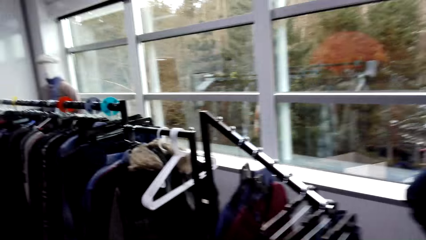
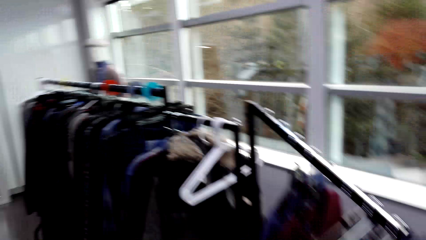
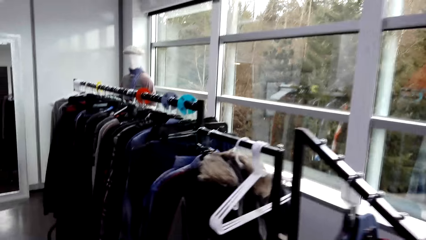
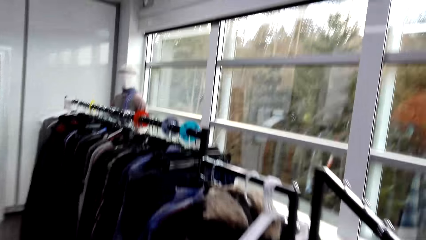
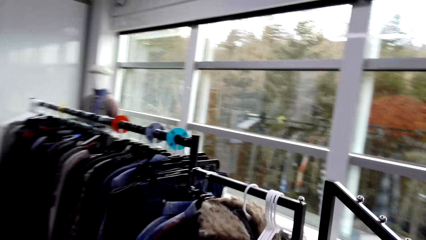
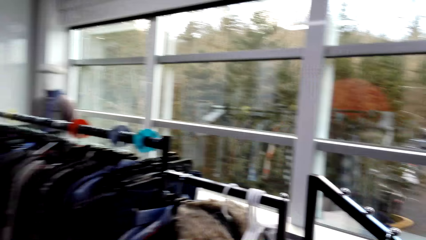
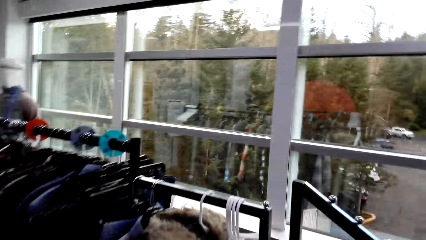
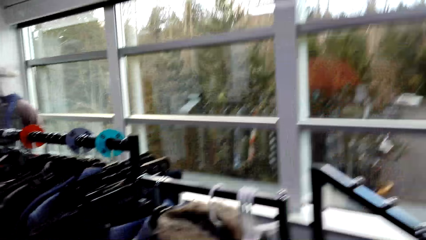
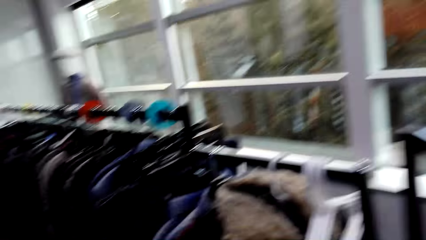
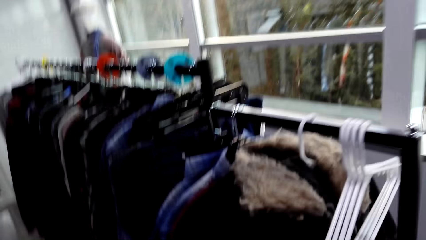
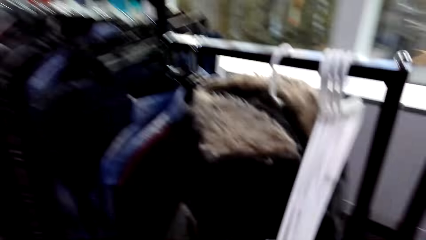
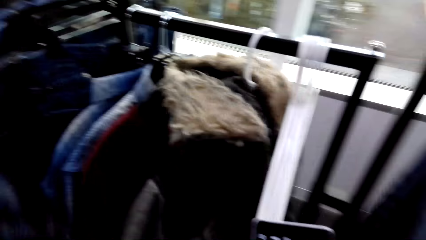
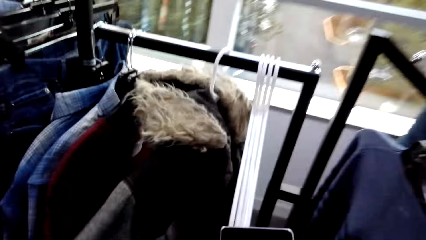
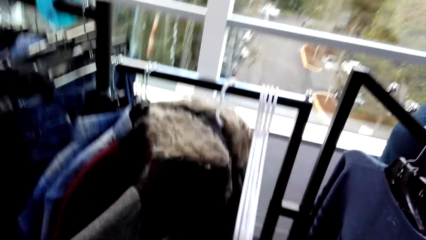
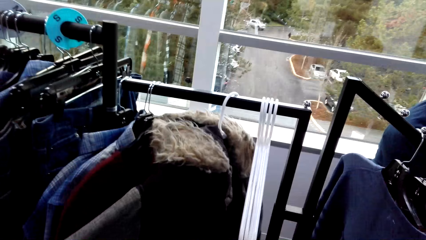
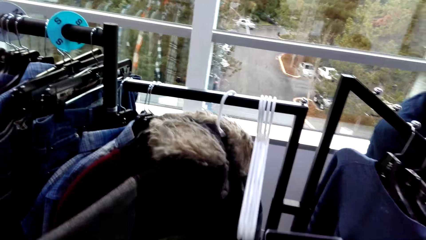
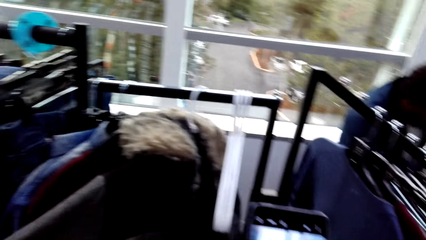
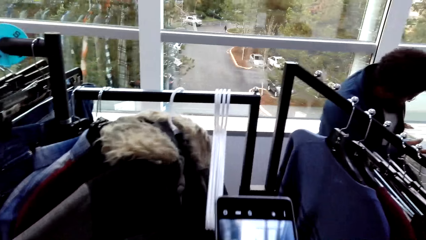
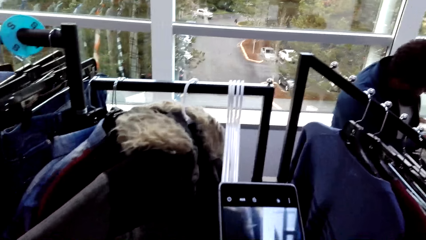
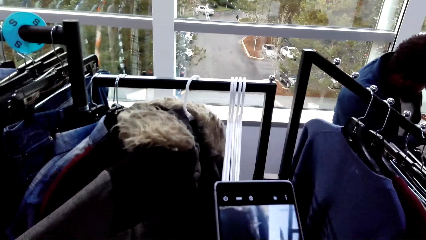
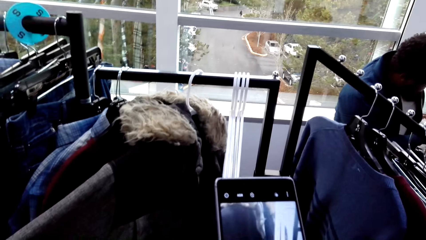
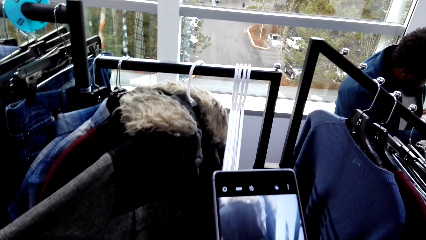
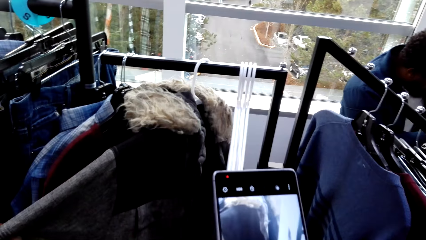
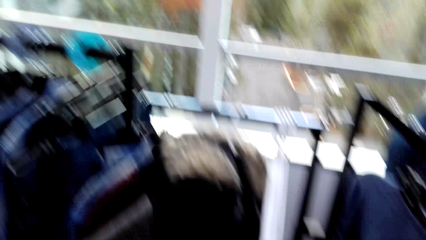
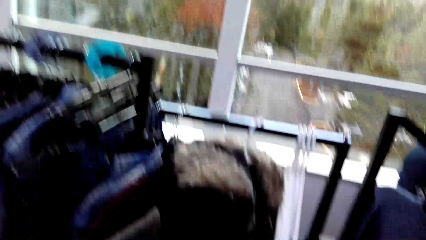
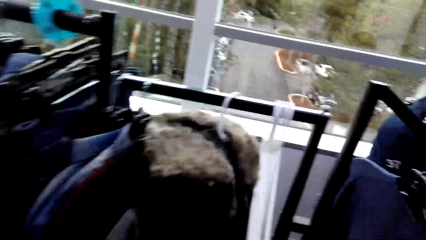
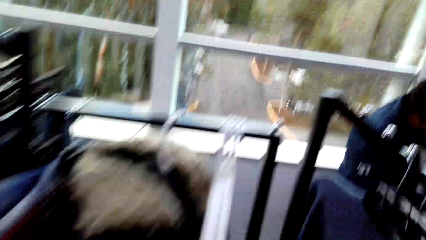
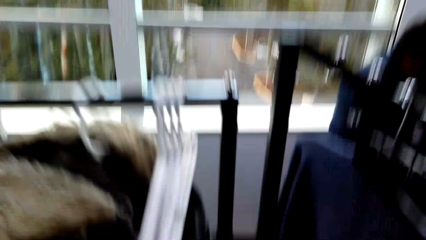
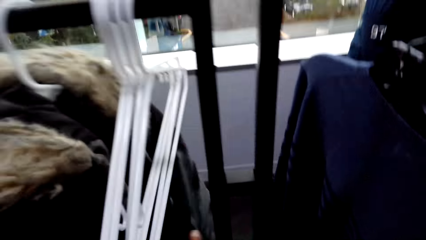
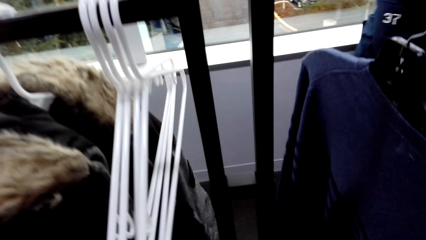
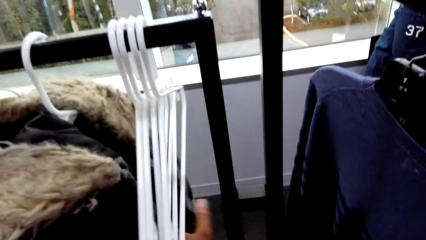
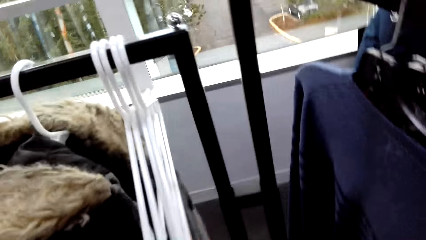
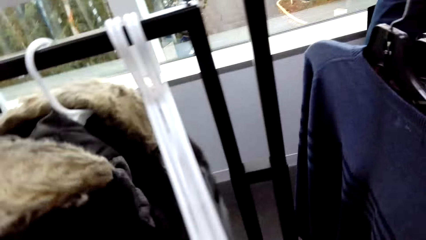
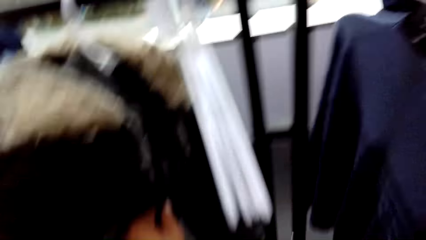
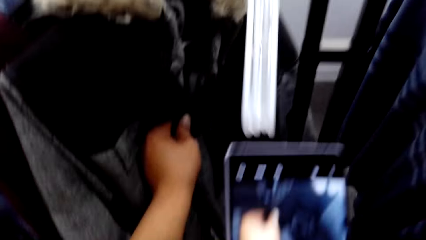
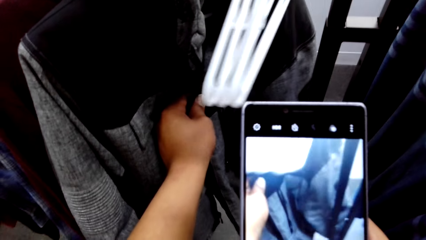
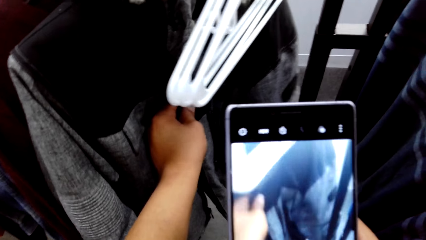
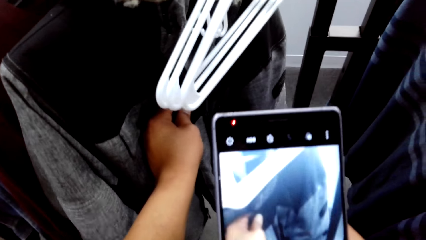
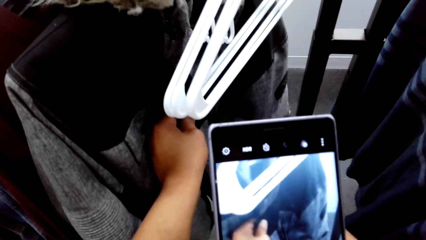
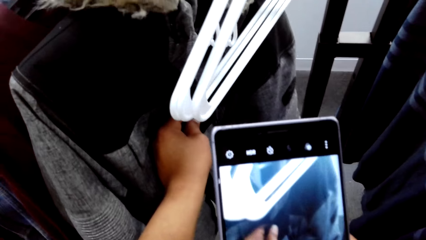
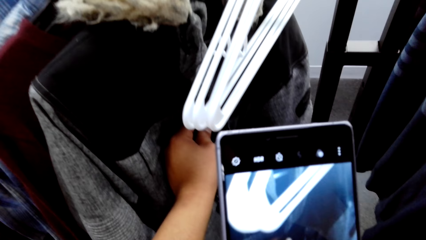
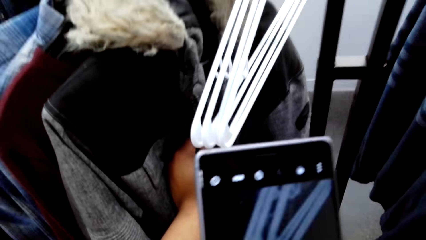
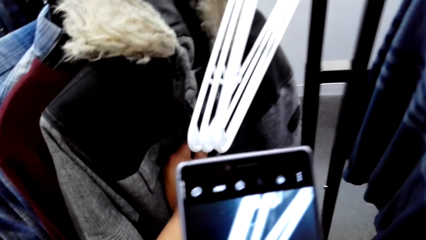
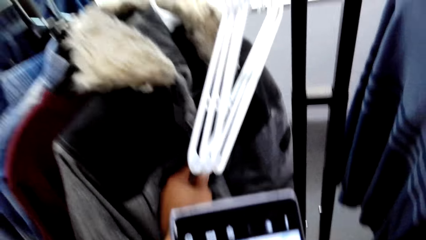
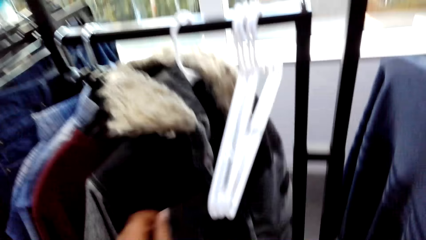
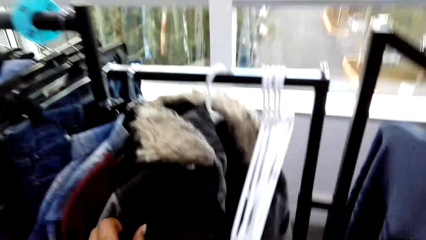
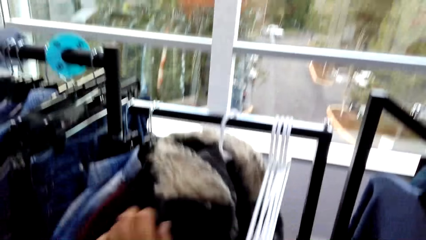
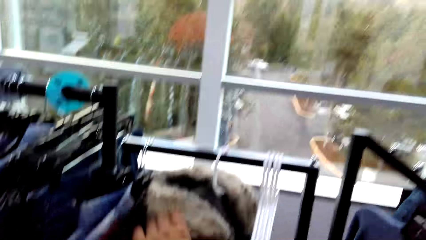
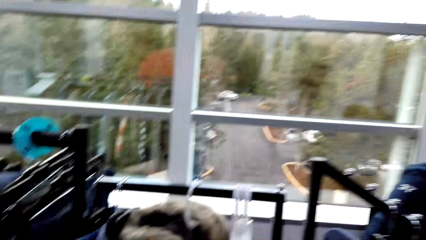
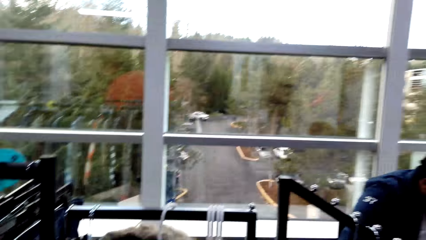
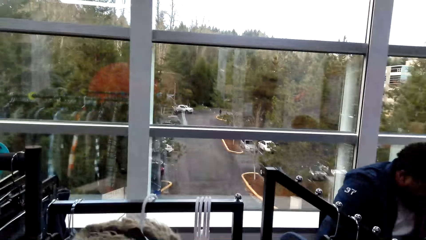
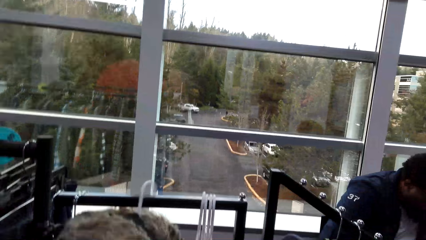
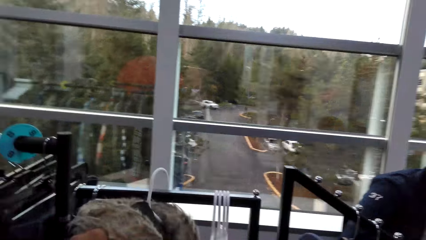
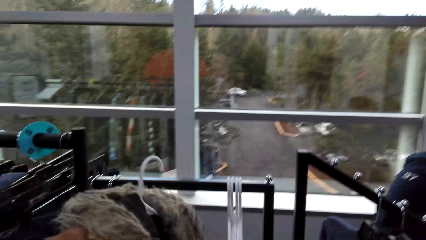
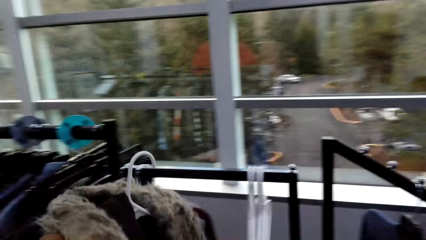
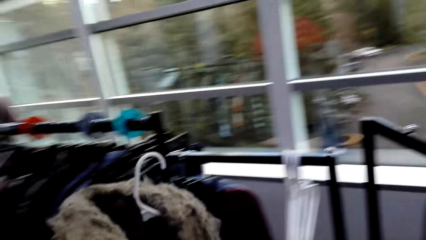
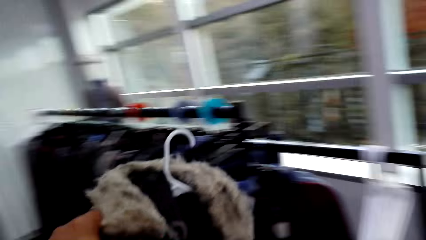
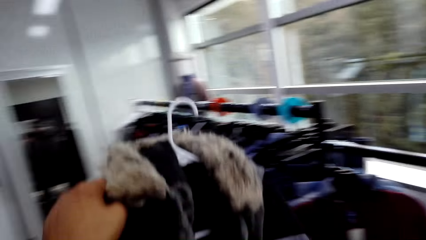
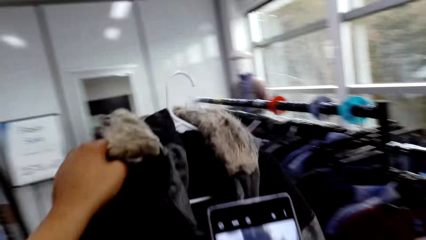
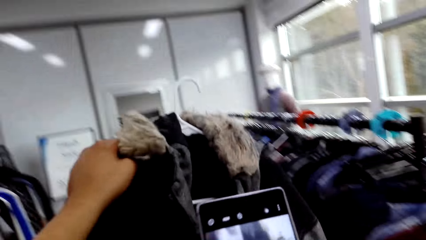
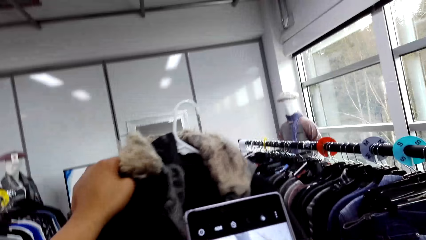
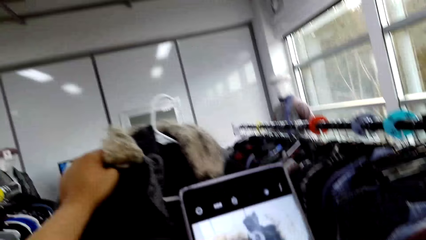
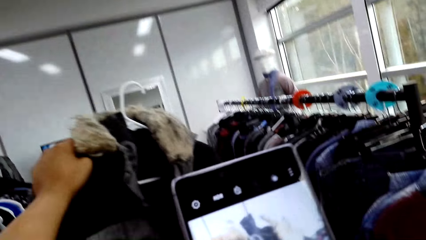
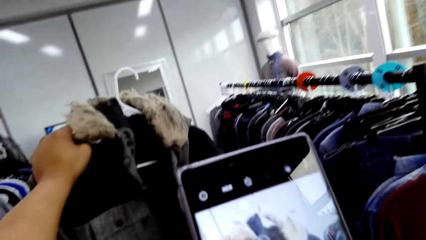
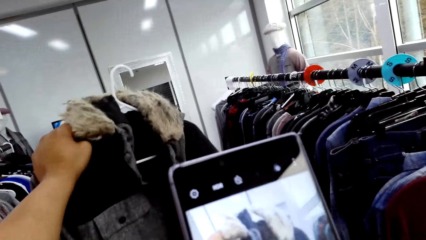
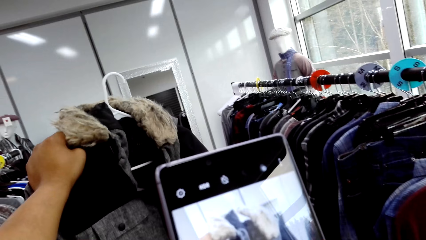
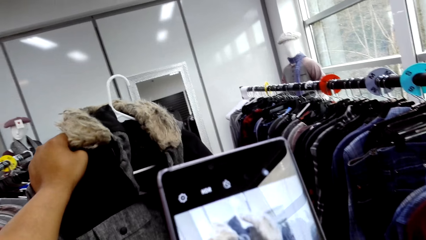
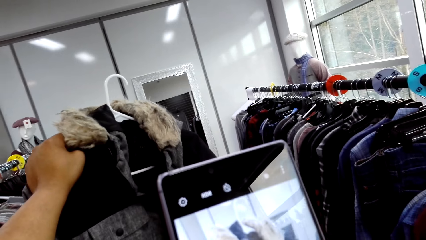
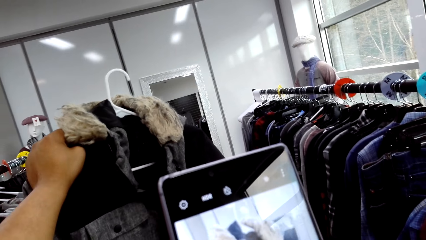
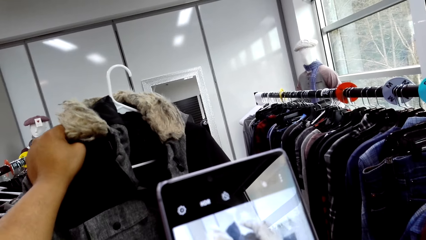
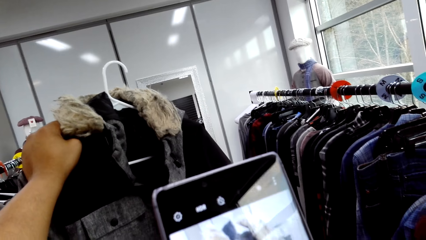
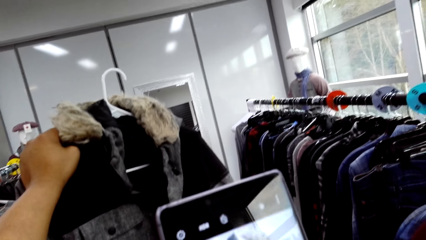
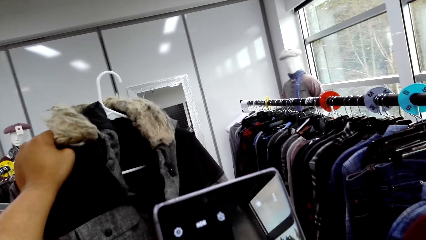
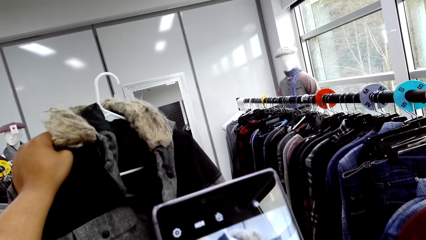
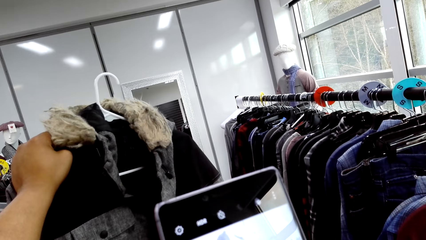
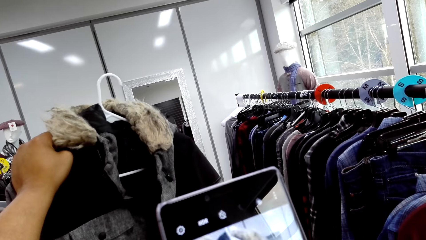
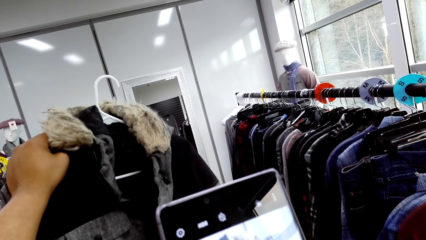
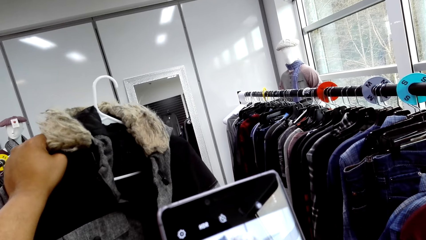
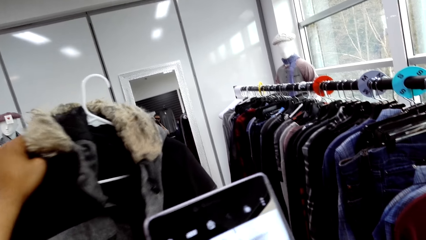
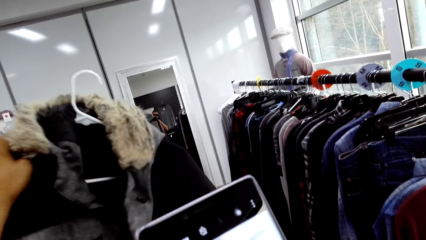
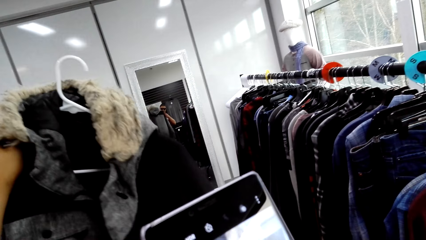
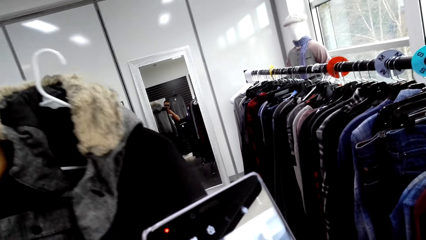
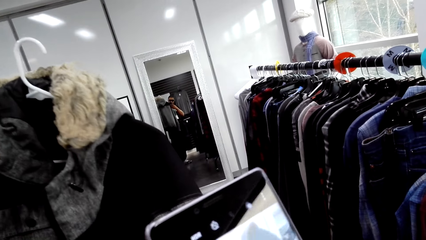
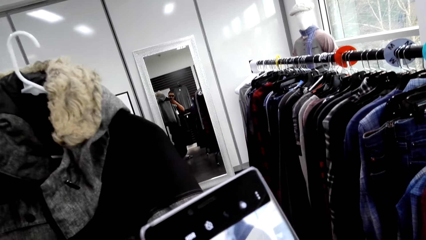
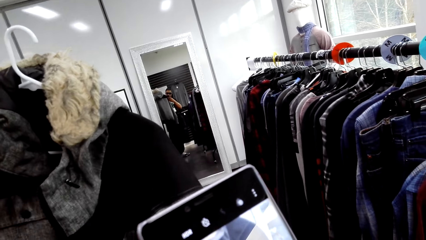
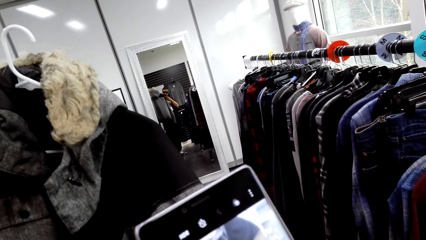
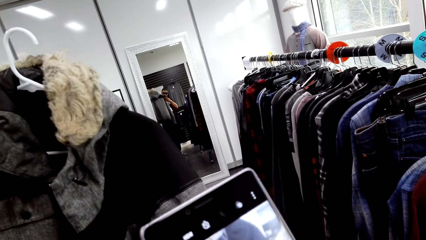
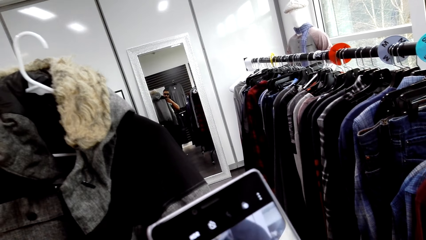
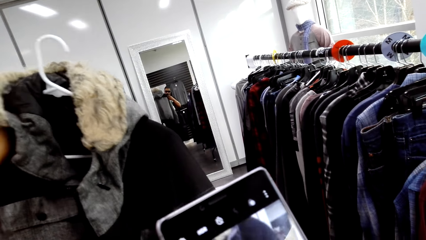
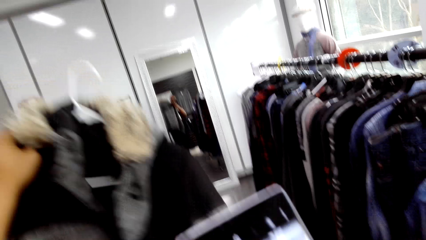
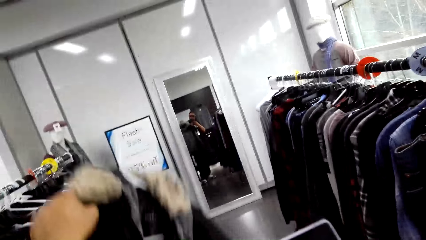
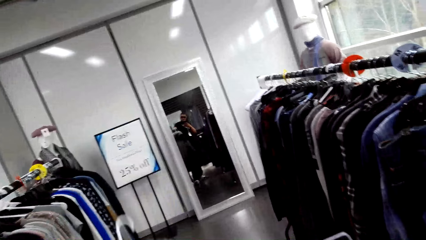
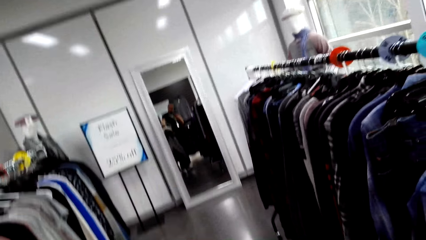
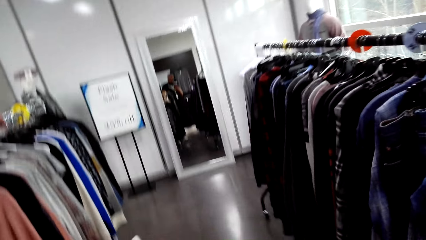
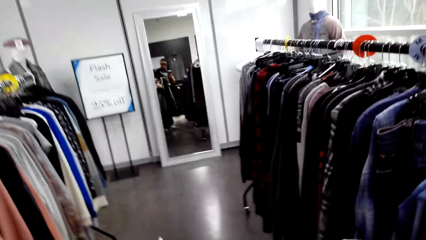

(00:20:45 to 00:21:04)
The camera wearer holds a jacket. They talk. They capture a picture with a phone. They hold the jacket. They capture a picture with a phone. They remove the jacket on the clothing rail. They capture a picture with a phone repeatedly.
